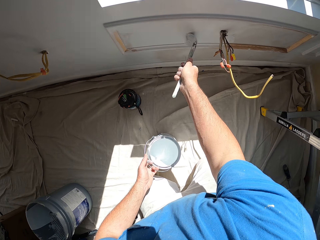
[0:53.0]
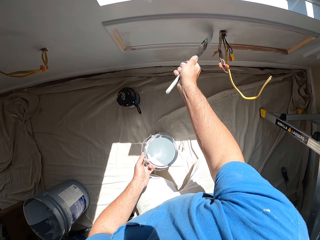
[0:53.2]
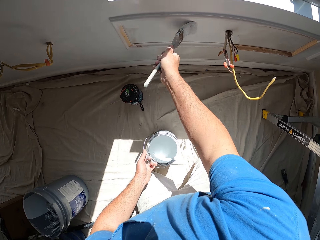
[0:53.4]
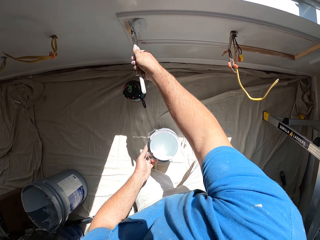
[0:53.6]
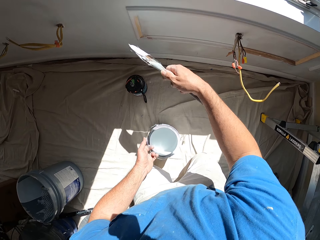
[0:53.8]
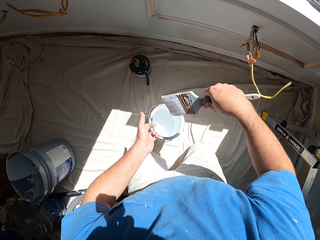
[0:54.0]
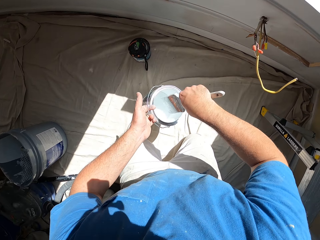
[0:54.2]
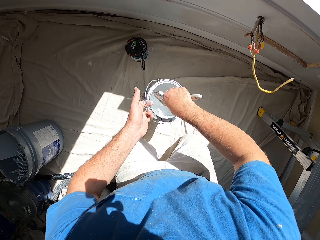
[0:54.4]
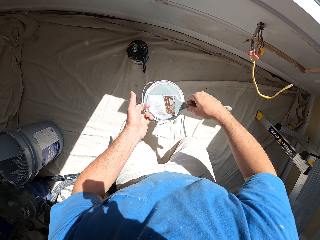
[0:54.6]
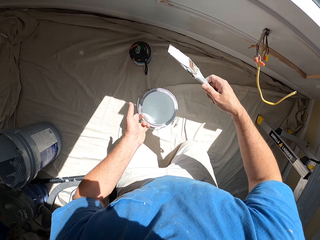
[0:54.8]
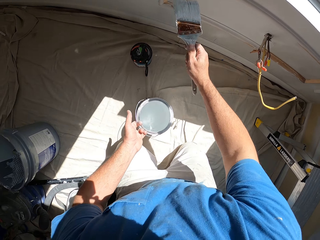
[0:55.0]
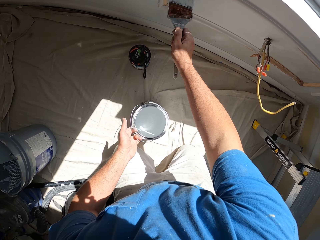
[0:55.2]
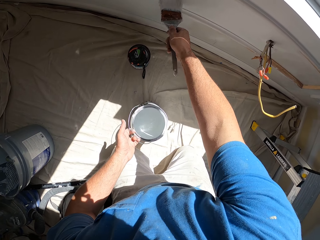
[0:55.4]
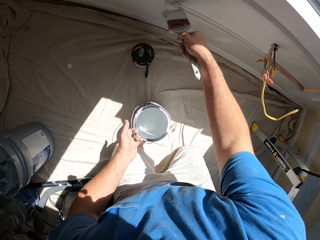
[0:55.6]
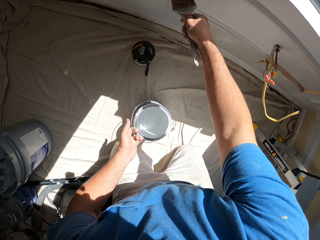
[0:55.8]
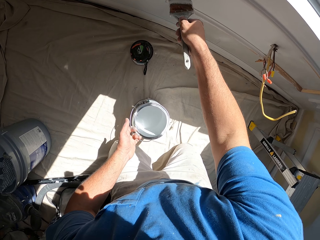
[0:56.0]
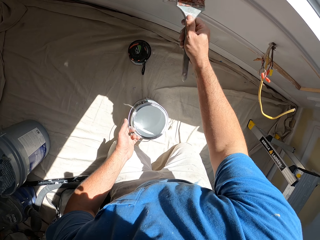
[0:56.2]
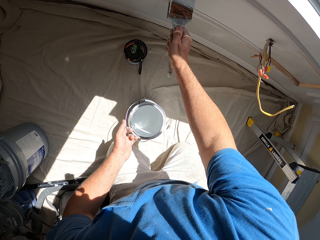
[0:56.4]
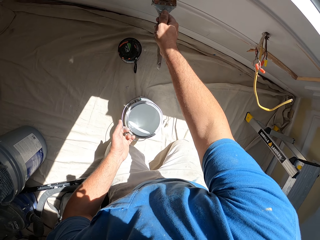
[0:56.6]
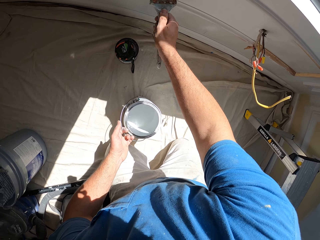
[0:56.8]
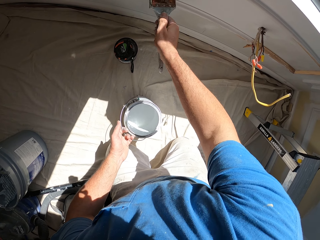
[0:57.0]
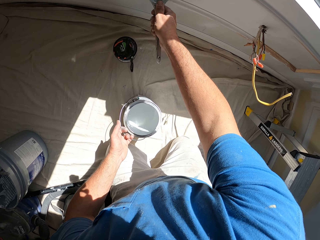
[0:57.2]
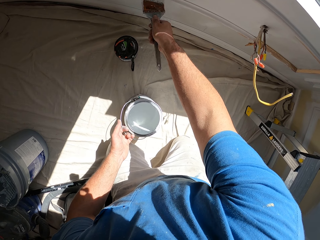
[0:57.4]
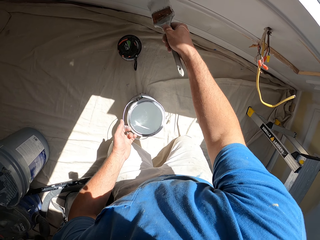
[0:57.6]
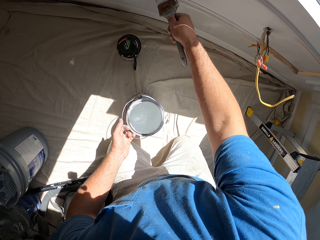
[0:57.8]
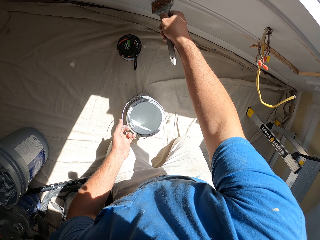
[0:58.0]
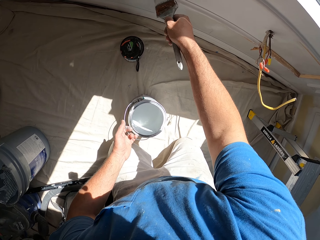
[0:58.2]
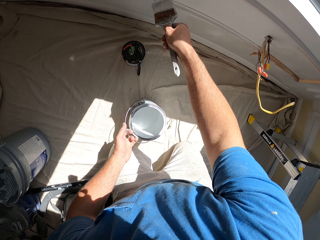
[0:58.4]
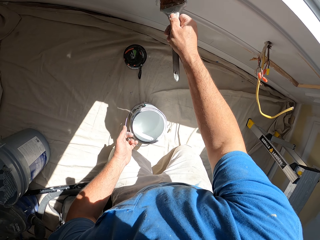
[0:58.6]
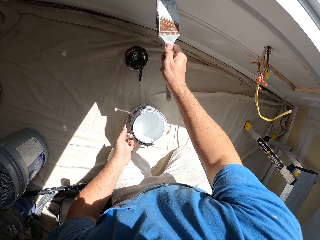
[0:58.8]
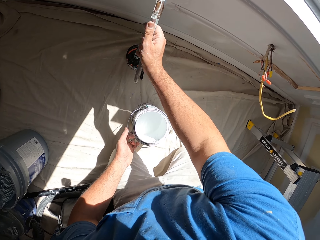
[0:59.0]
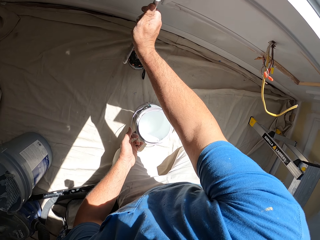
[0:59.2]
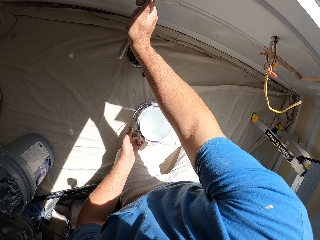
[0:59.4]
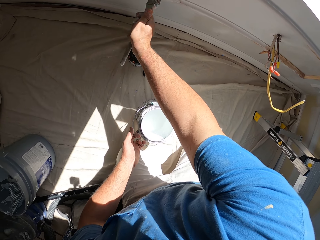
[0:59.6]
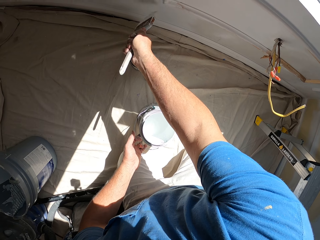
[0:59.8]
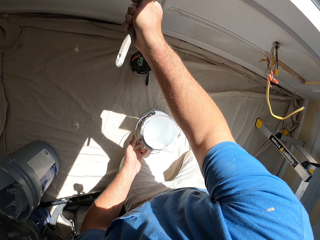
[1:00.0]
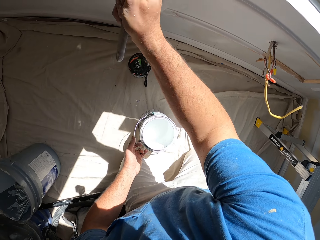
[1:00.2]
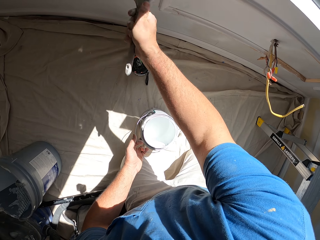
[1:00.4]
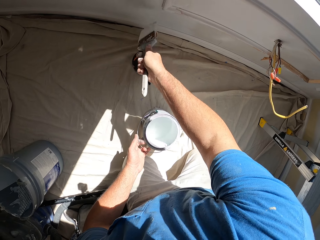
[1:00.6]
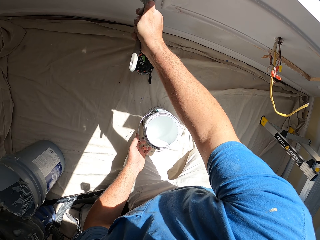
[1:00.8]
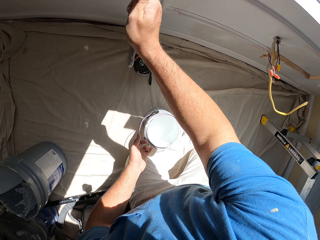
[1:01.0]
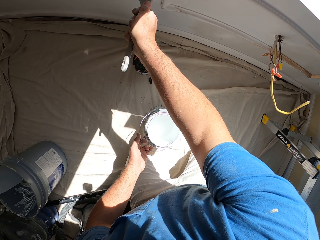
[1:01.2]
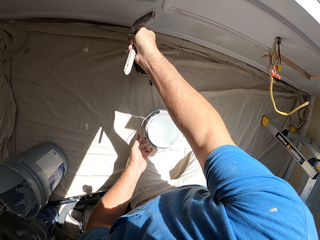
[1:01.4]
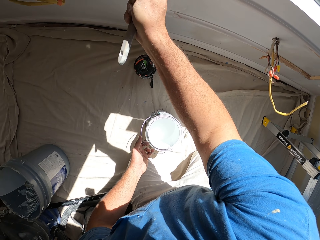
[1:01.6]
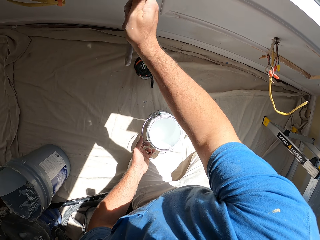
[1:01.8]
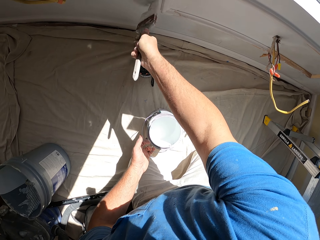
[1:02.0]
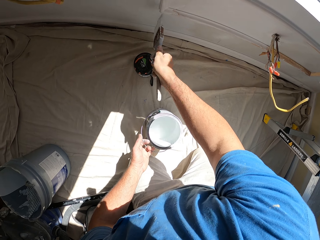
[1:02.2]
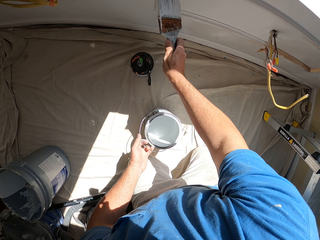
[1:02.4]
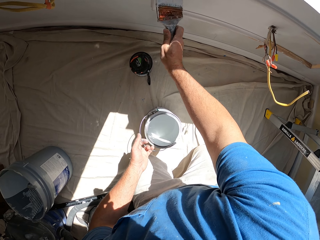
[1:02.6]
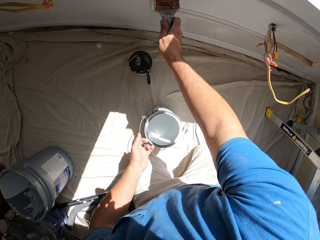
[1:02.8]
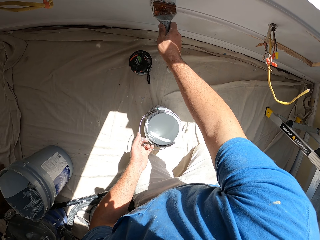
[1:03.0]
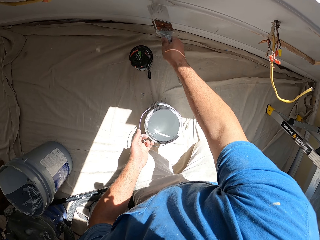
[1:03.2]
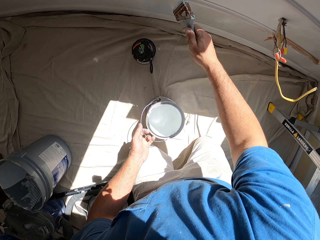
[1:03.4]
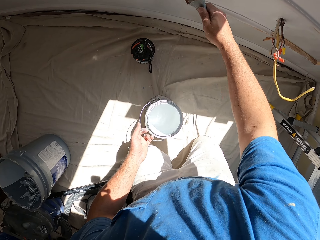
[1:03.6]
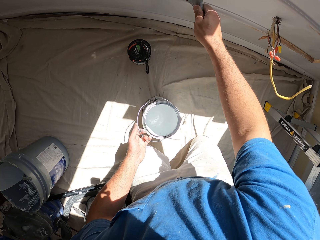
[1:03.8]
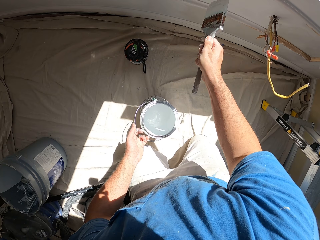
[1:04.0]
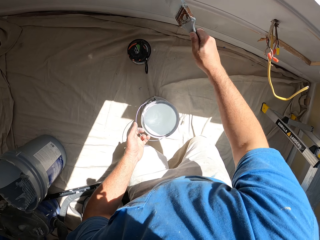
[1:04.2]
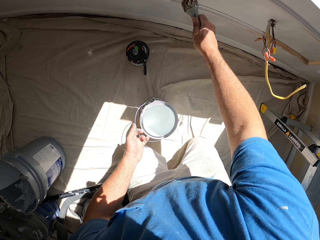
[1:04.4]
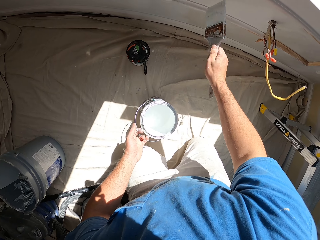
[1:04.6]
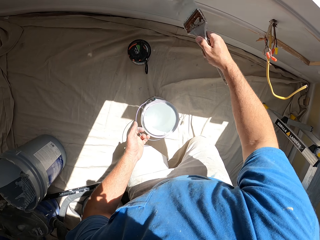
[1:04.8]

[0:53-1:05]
The camera wearer scoops up paint with the paint brush from the paint can. They paint a part of the wall with the paint brush.

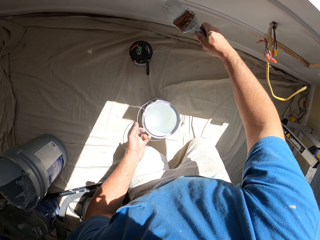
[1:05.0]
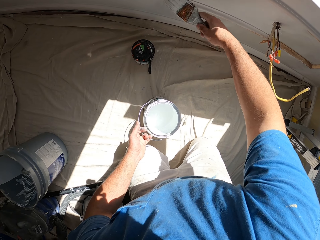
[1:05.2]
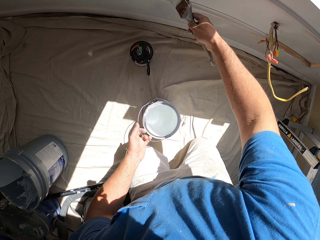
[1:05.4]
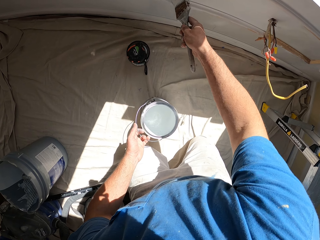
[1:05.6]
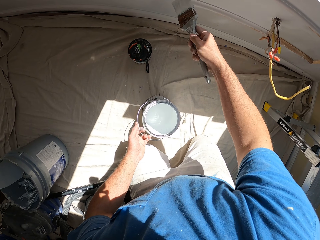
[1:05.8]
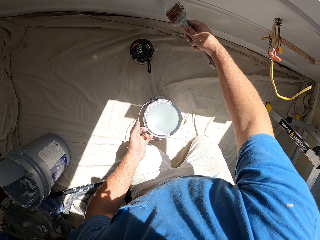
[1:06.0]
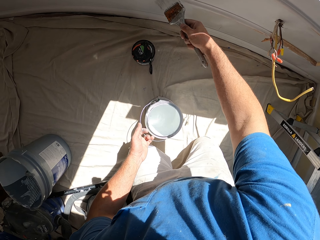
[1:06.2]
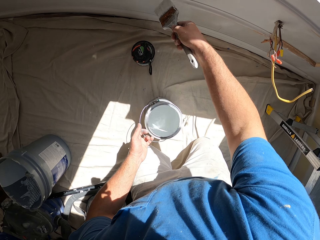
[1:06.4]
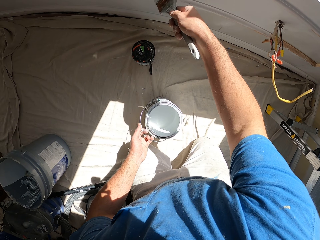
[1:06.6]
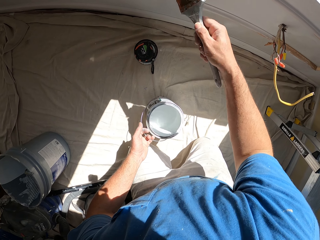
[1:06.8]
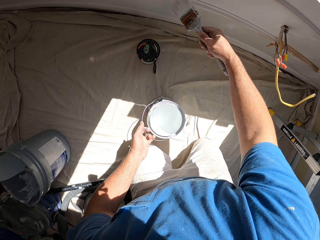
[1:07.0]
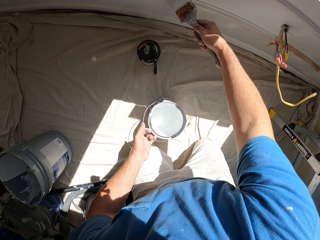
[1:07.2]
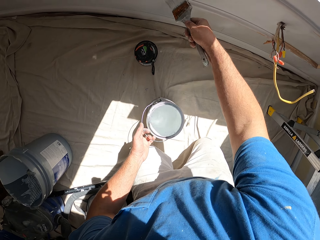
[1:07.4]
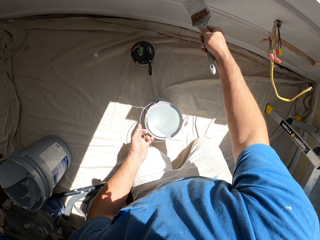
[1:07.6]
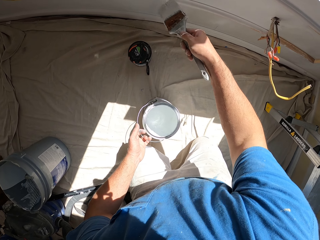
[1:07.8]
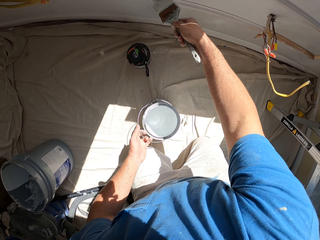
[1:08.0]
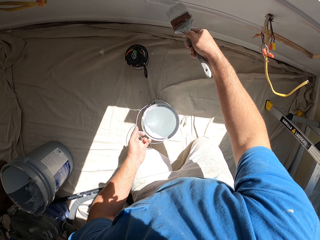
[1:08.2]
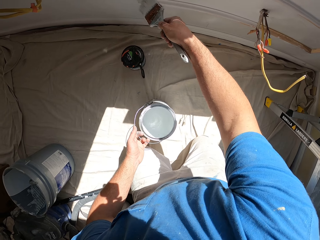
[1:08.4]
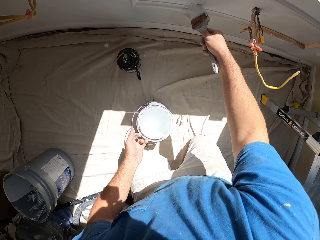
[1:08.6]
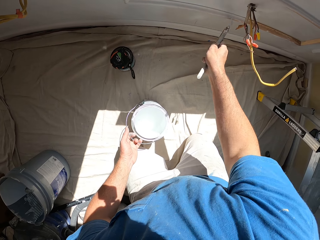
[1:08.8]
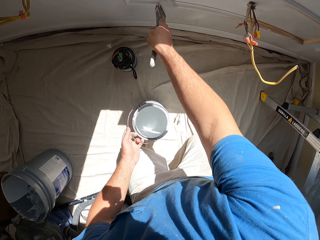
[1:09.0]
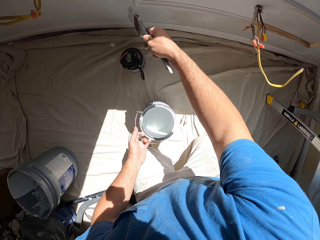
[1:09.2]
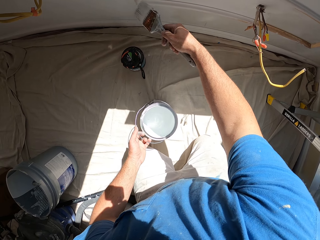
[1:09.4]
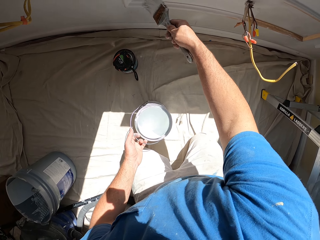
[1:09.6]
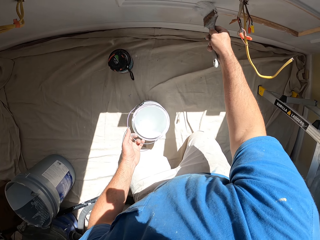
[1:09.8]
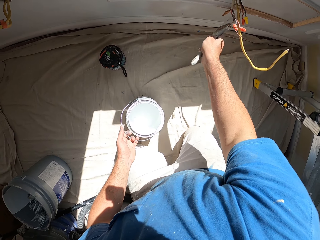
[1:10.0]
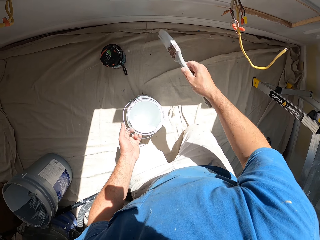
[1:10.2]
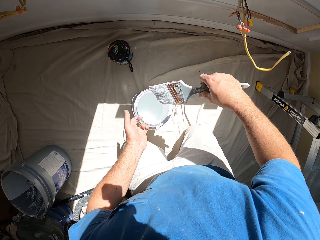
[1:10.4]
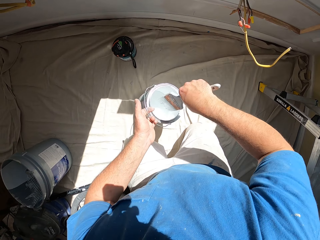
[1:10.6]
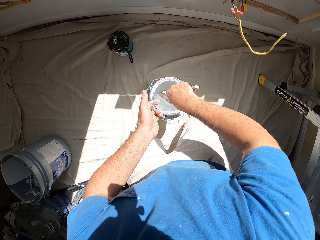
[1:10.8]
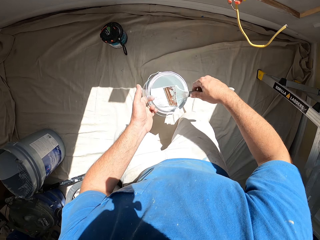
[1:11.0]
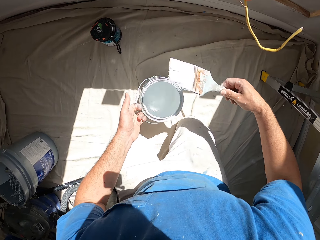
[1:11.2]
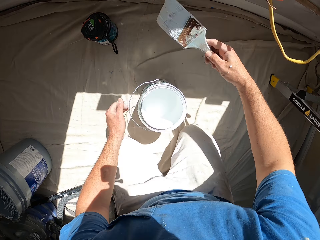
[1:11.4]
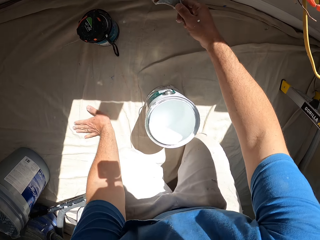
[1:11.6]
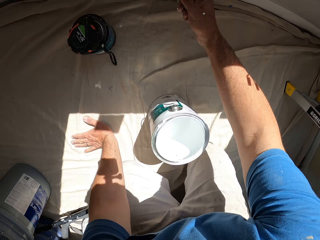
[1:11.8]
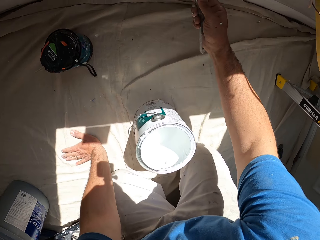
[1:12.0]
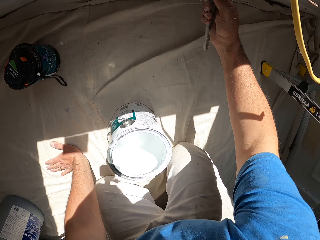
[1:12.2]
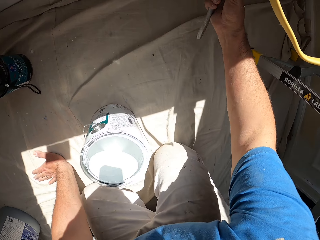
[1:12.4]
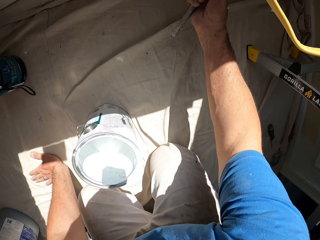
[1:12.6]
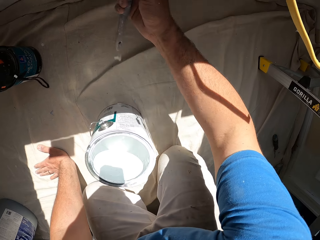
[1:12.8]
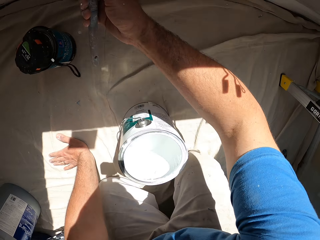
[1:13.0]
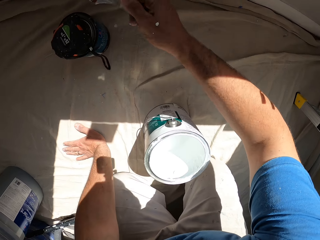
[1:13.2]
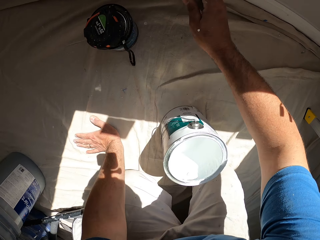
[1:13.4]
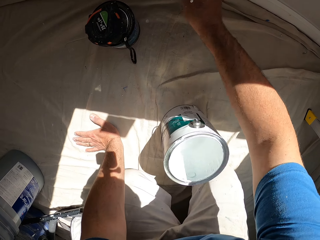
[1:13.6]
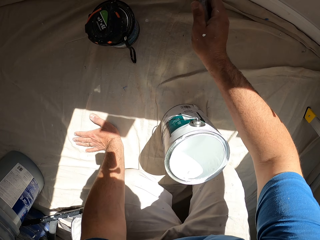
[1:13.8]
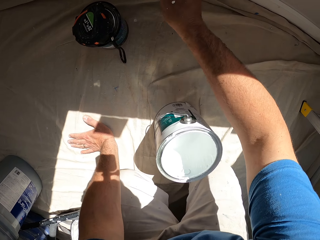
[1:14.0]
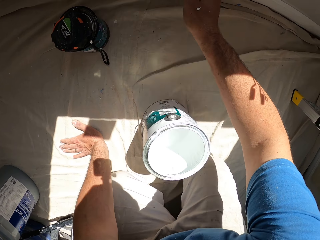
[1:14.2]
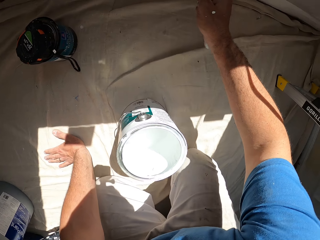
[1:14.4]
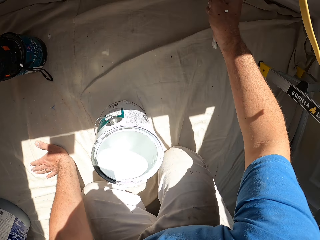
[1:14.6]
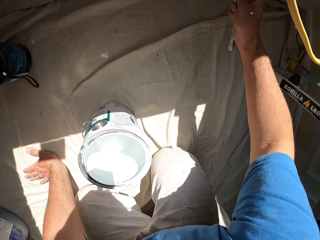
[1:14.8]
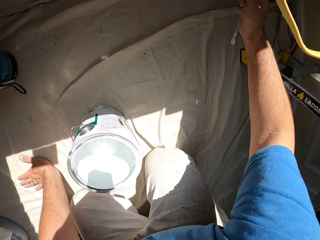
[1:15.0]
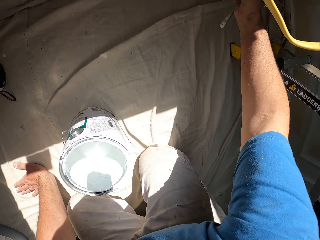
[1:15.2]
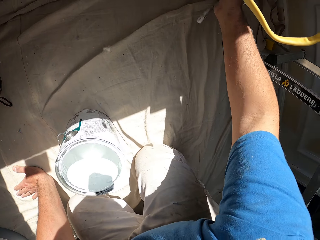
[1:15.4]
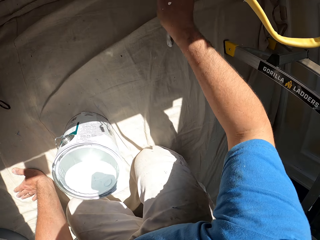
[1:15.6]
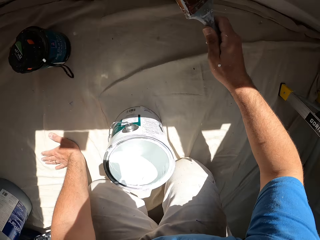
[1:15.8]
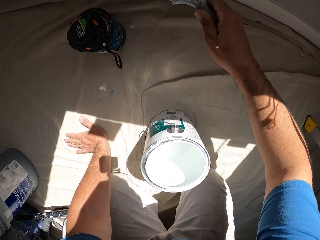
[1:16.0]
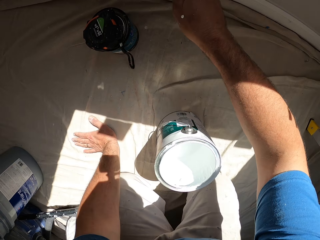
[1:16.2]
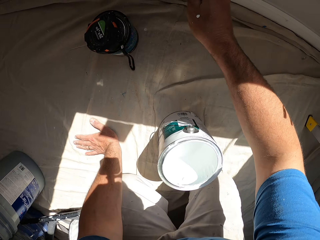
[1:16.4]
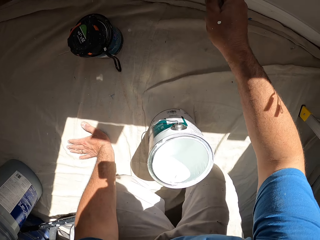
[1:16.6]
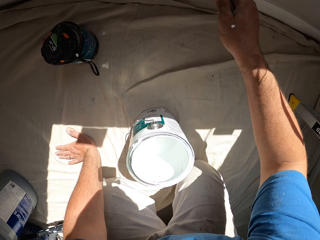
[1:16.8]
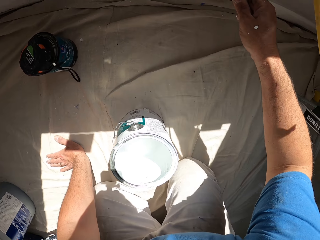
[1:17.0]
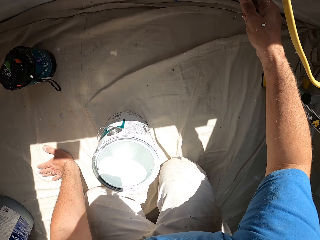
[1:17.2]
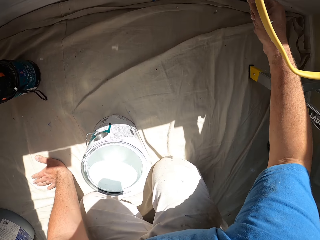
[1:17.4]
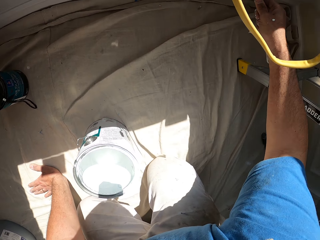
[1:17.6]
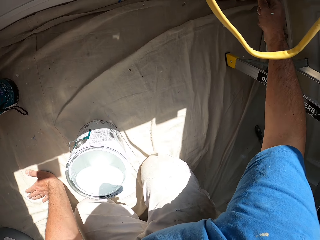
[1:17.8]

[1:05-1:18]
The camera wearer scoops up paint with the paint brush from the paint can. They drop the paint can on the floor. They paint a part of the wall with the paint brush.
